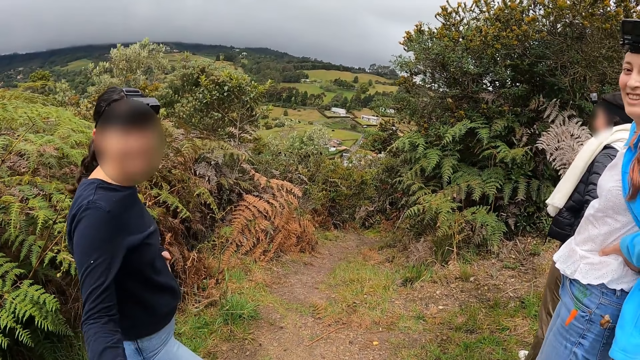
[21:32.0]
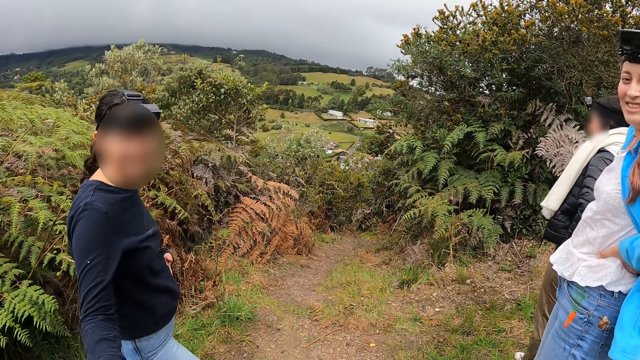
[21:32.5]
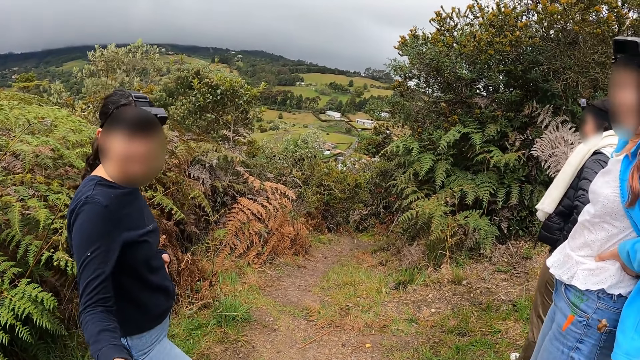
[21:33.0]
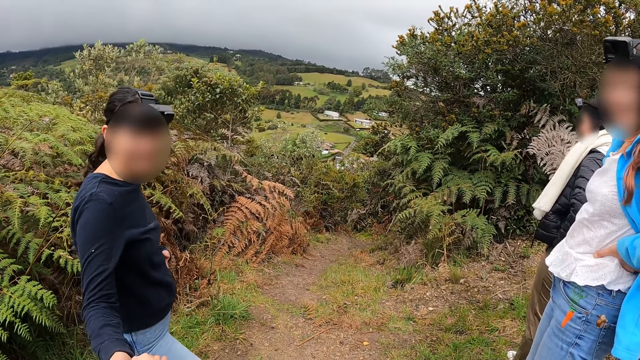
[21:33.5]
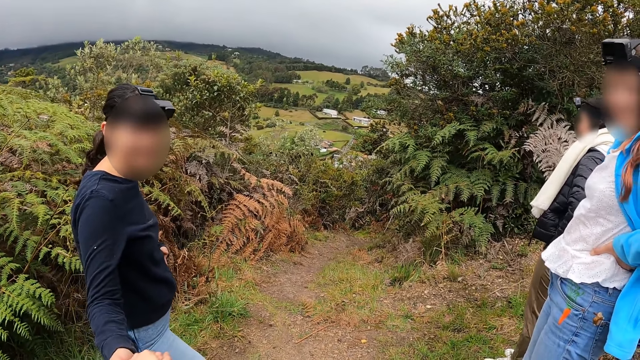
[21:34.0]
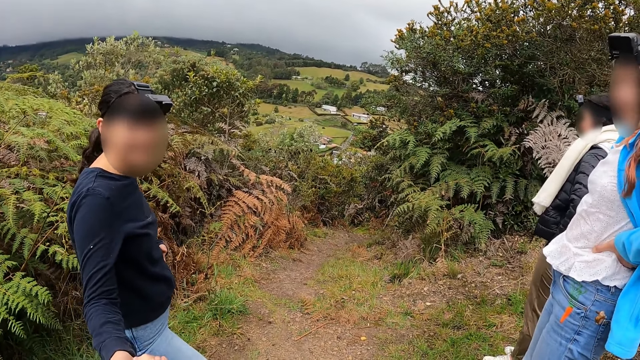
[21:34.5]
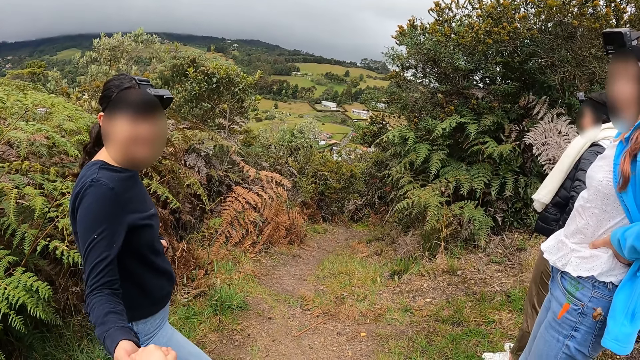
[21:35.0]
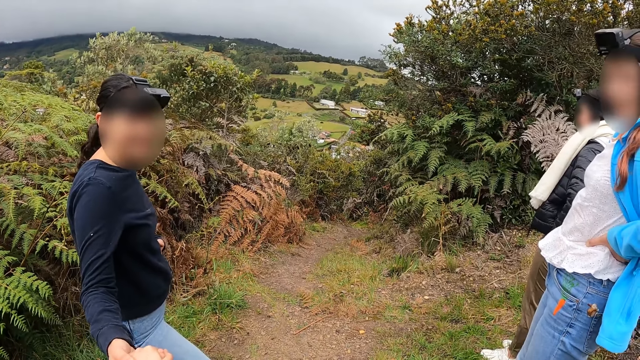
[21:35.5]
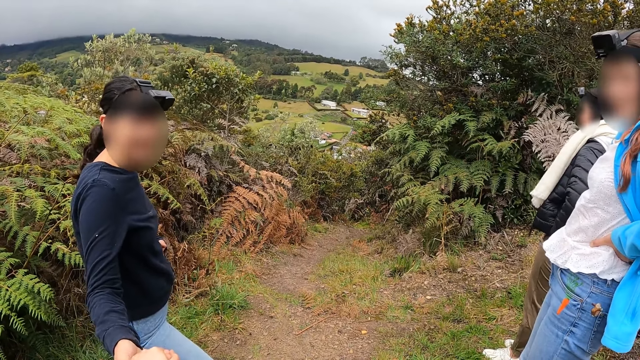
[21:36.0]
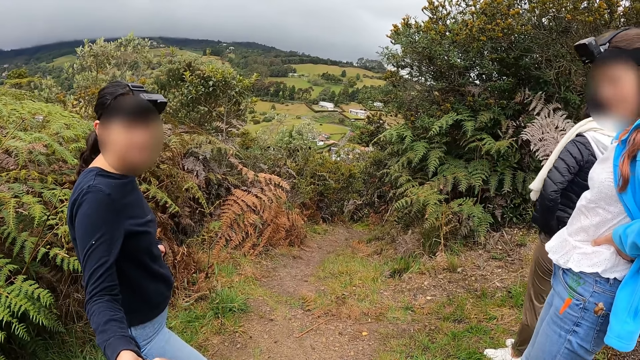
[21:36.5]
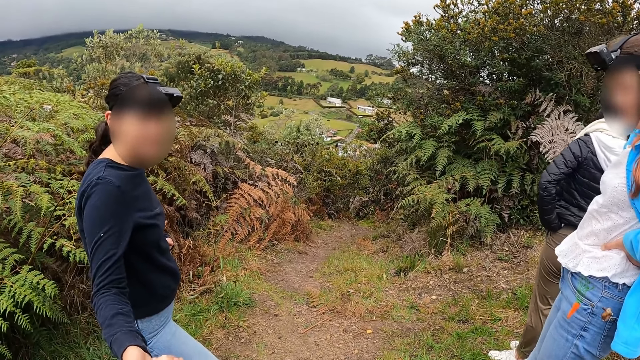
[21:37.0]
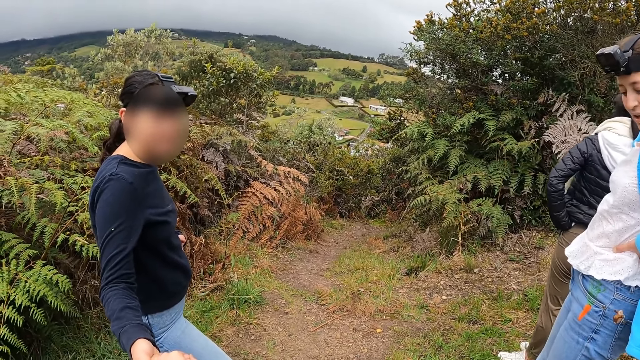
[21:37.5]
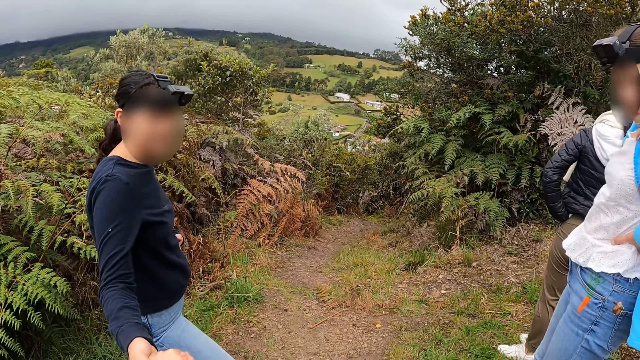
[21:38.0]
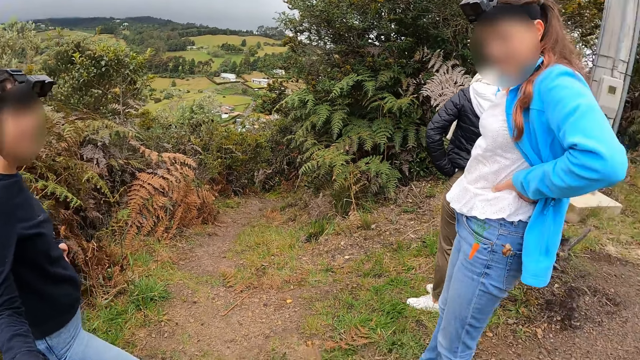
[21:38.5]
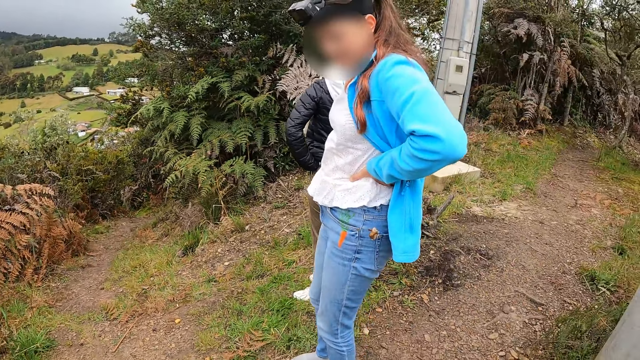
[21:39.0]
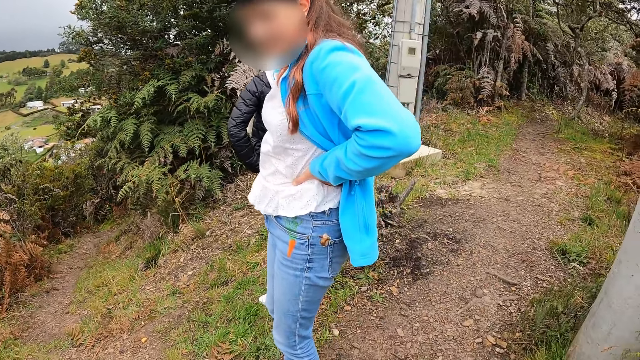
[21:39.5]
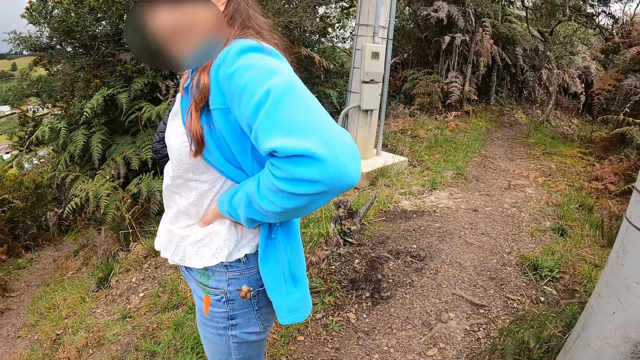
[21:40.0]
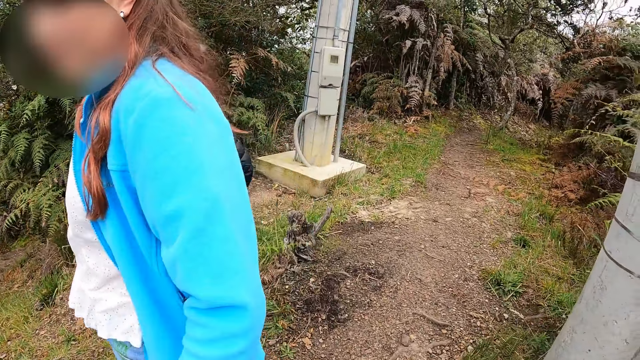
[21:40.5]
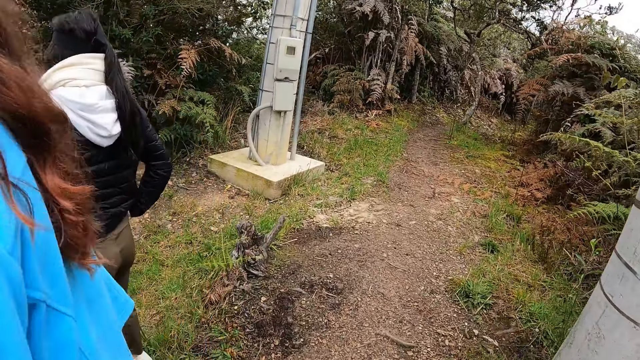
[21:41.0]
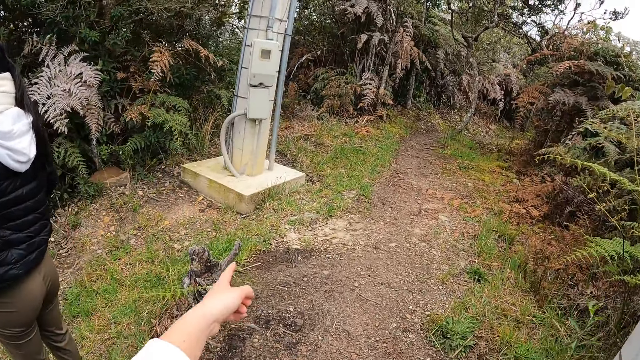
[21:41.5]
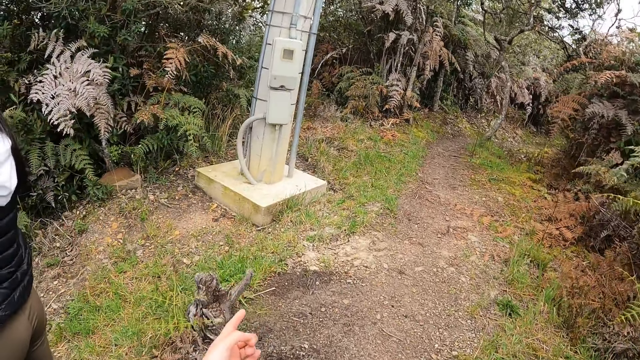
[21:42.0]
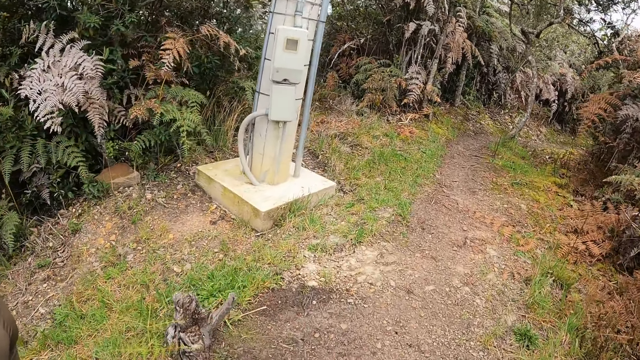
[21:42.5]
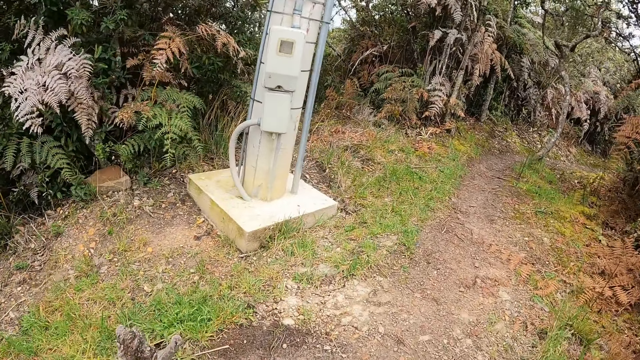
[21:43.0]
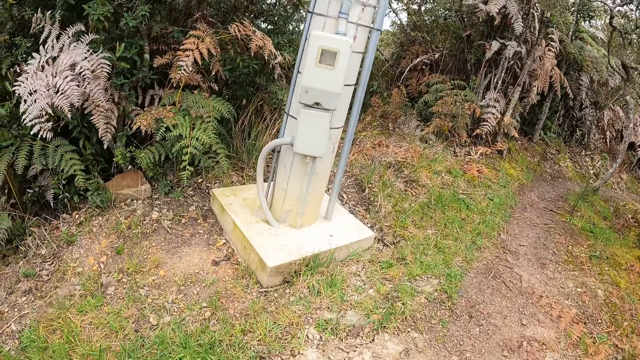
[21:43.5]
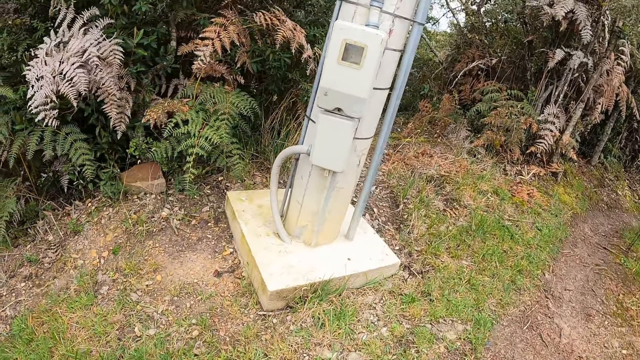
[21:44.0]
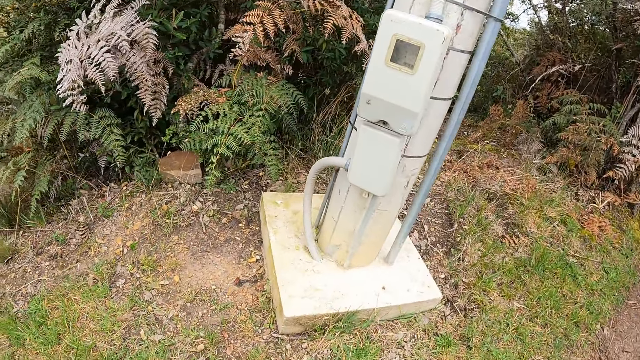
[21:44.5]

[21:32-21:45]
The camera wearer stretches her hand towards a woman. She holds the right hand of the woman with her left hand. She holds the woman. She looks around. She walks towards a concrete pole. Another person straightens her arm. The camera wearer points using her fingers and walks.

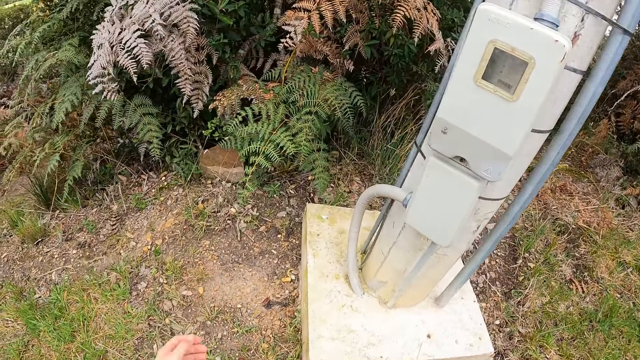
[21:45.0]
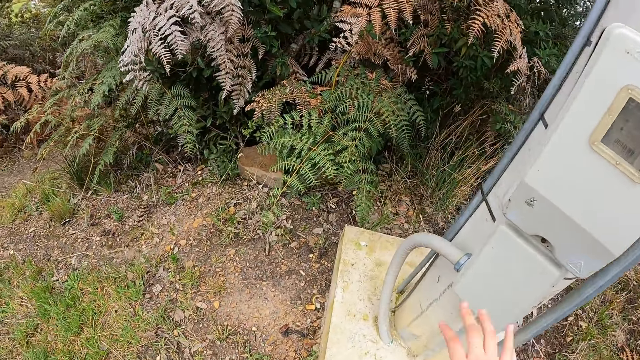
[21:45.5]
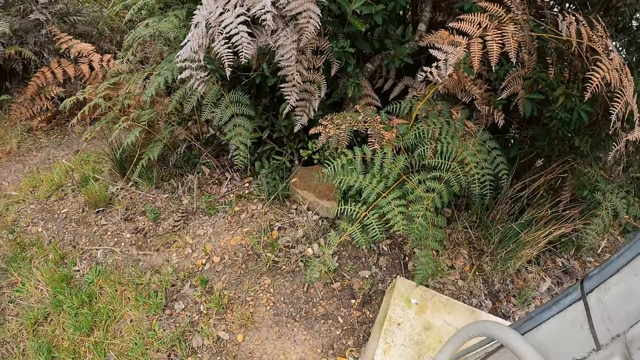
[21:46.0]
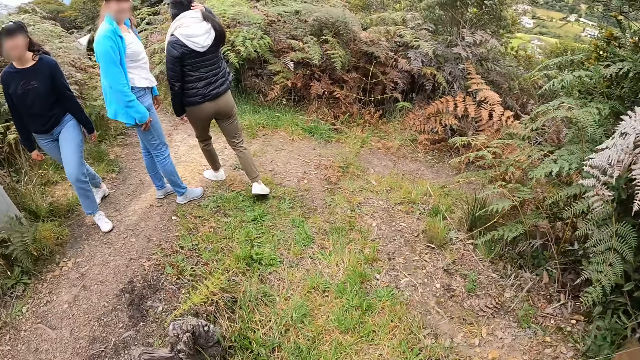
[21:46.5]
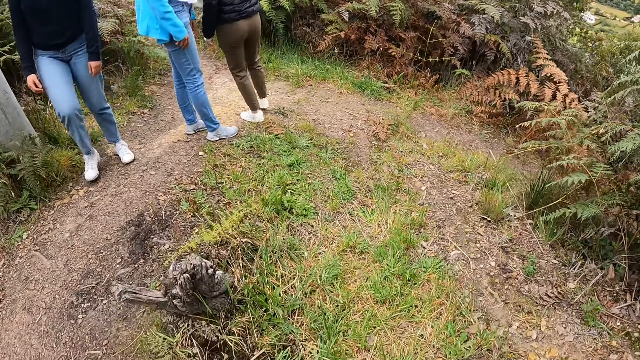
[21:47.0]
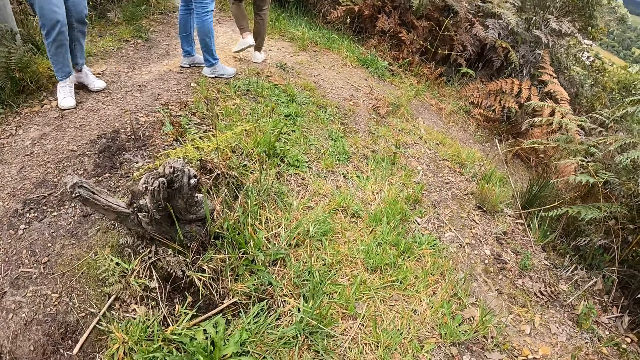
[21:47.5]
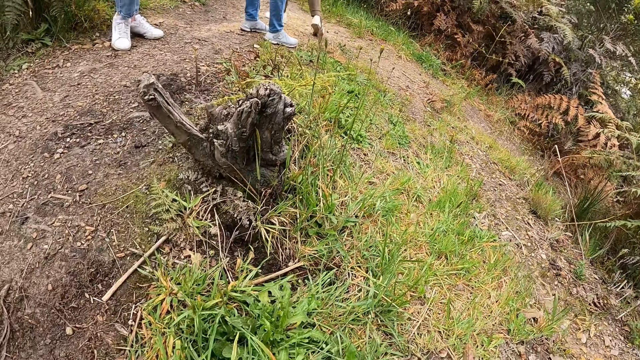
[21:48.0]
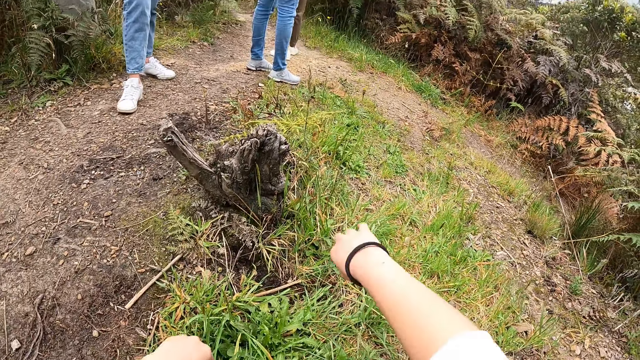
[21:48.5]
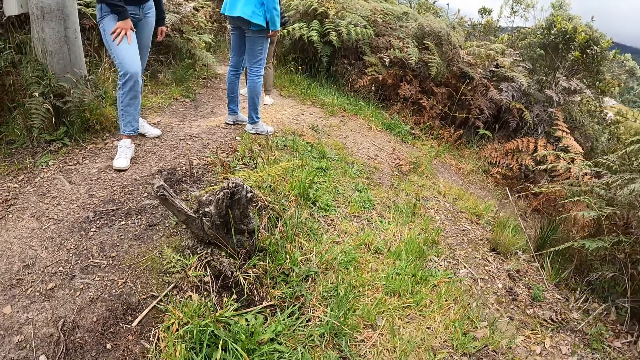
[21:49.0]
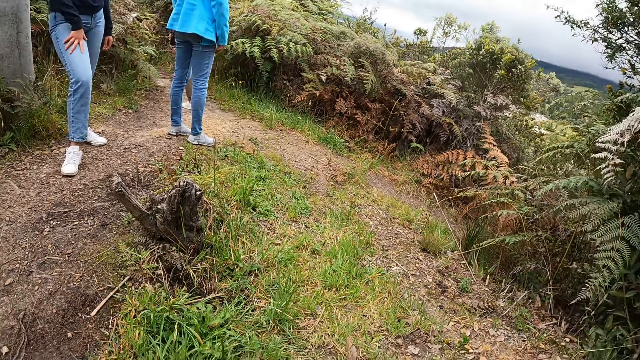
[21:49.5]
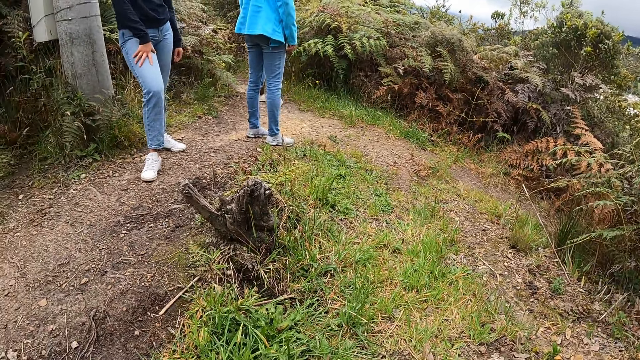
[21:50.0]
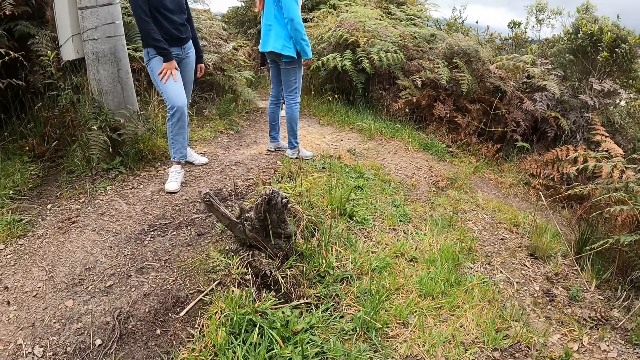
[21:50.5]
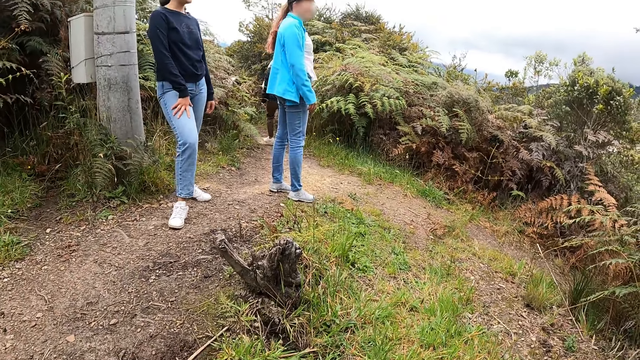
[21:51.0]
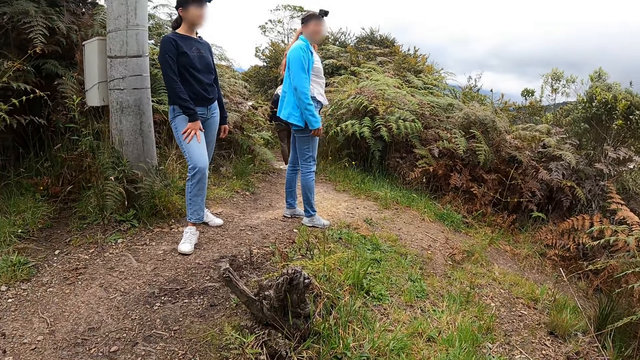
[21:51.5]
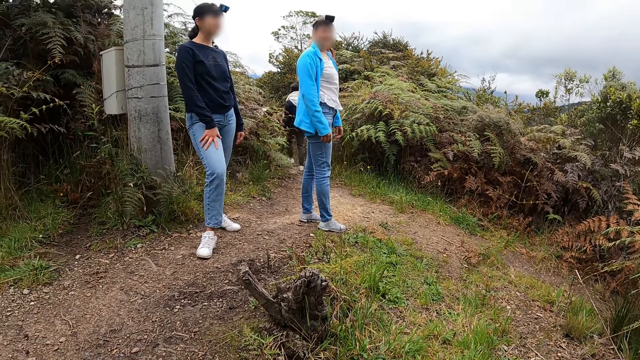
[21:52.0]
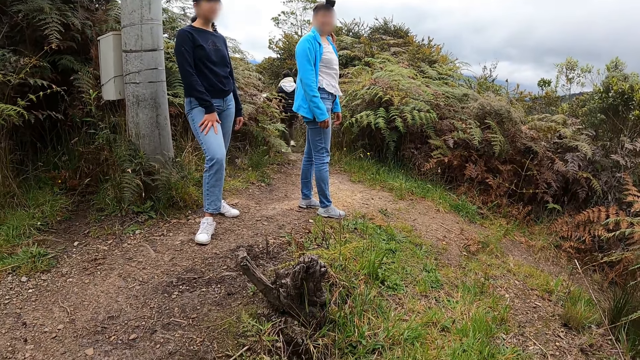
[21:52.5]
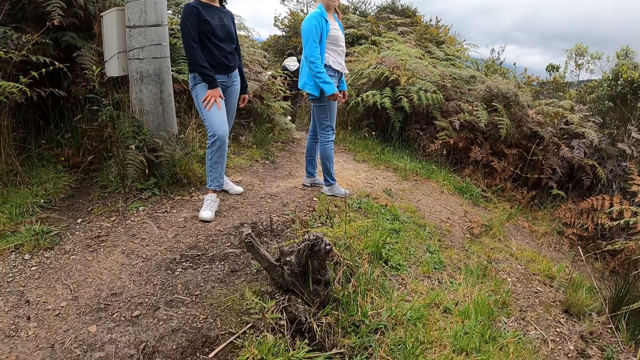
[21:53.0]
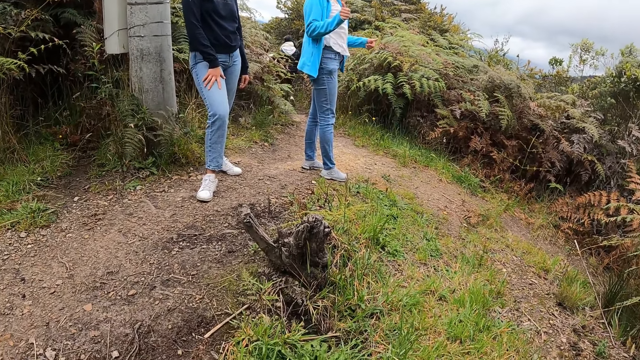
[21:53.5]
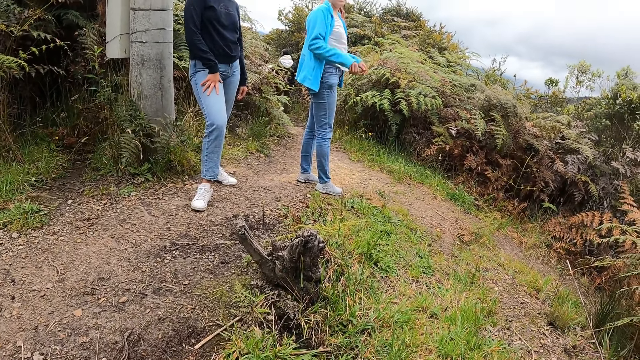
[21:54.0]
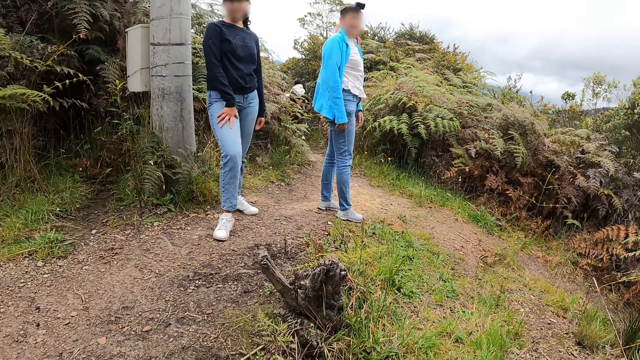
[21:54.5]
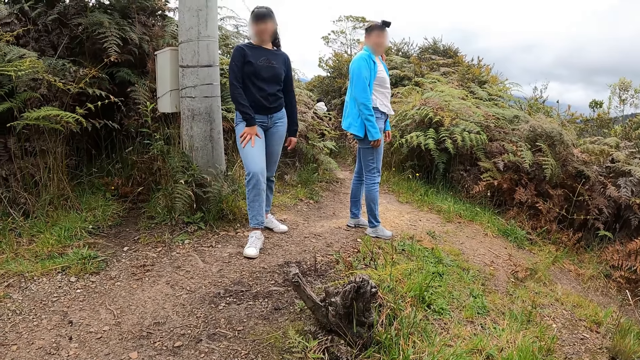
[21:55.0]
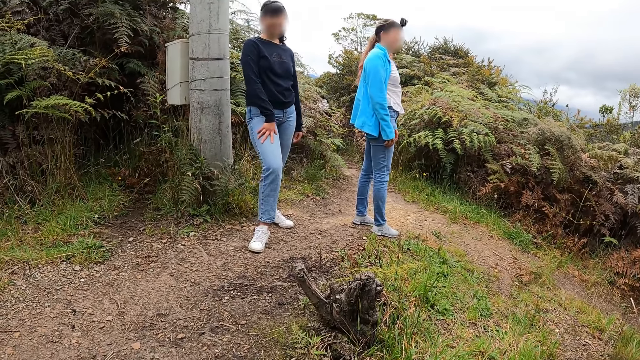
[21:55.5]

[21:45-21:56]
The camera wearer lifts her hand. She turns around. A person walks. The camera wearer sits on the slab of the concrete pole. A woman walks up the hill. The camera wearer gestures with her hands. The woman walks away. Another person gestures with her hands.
